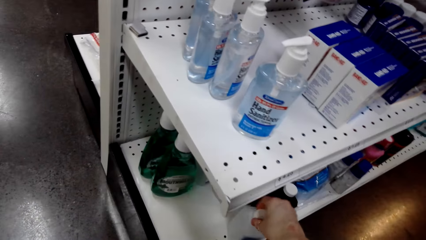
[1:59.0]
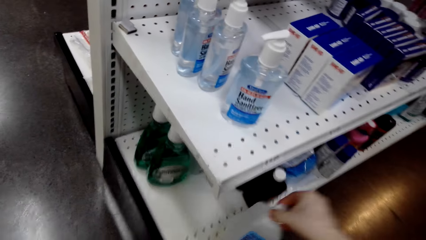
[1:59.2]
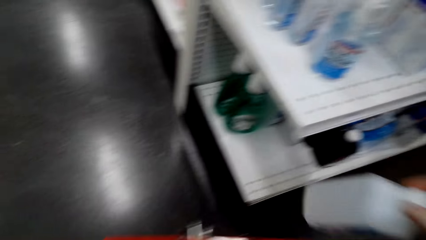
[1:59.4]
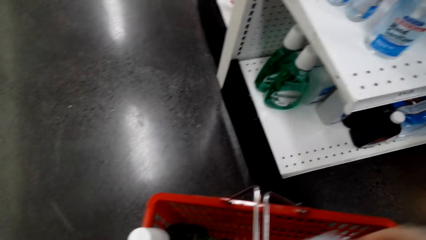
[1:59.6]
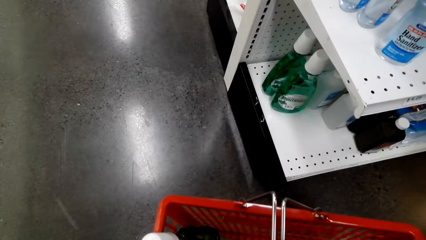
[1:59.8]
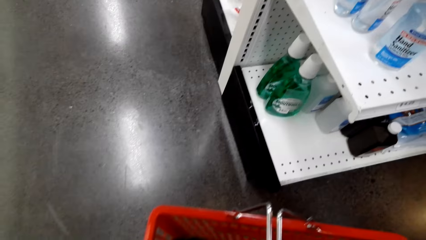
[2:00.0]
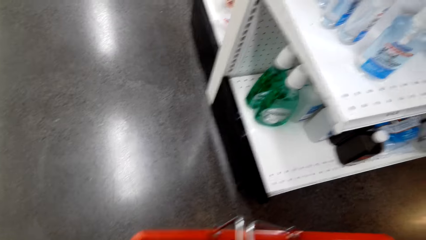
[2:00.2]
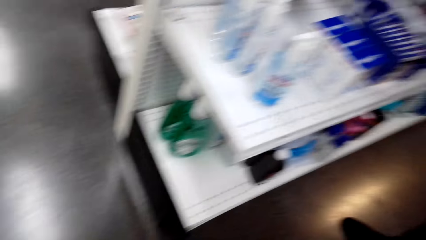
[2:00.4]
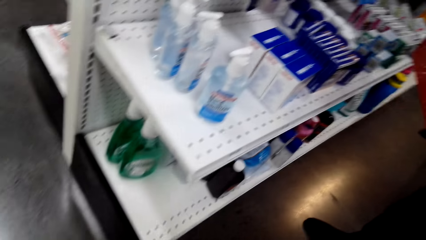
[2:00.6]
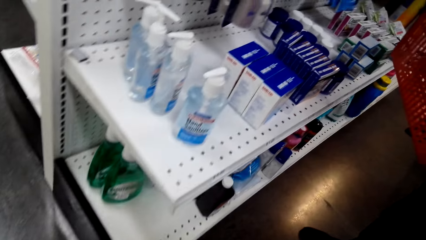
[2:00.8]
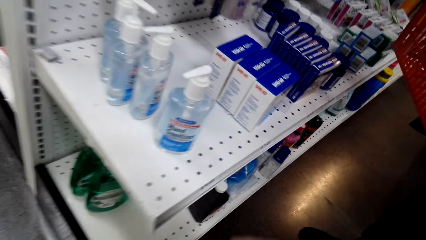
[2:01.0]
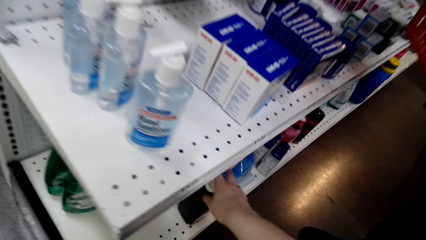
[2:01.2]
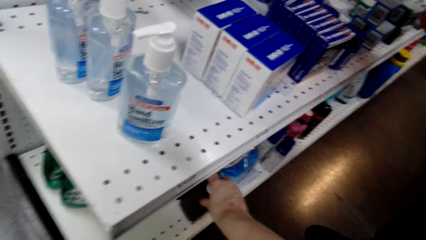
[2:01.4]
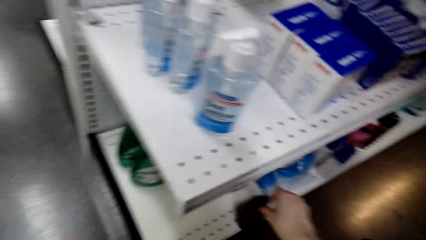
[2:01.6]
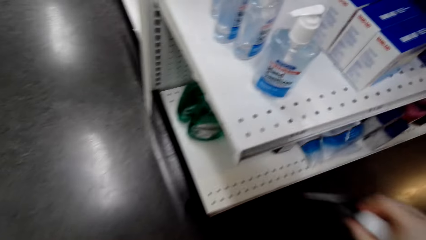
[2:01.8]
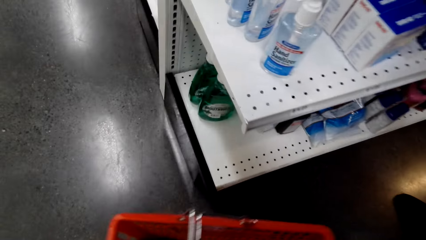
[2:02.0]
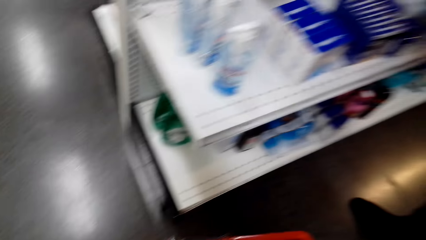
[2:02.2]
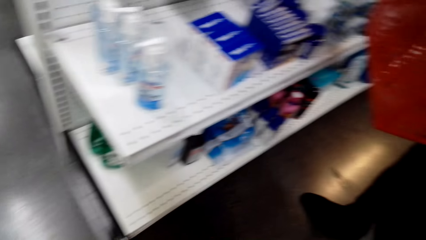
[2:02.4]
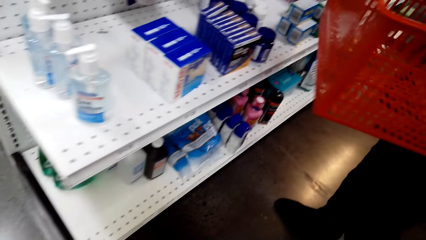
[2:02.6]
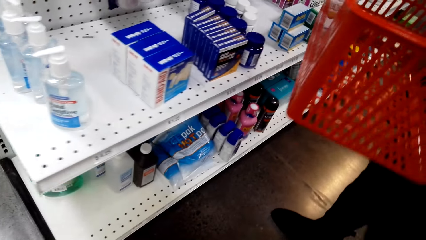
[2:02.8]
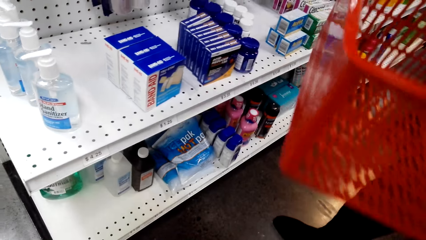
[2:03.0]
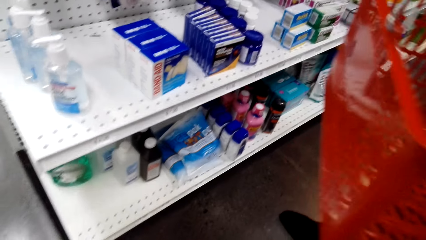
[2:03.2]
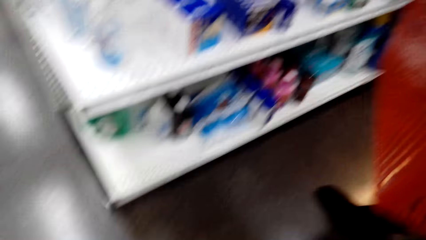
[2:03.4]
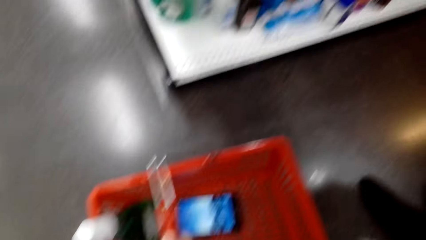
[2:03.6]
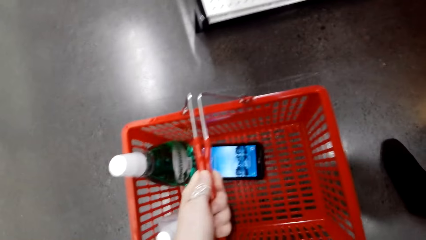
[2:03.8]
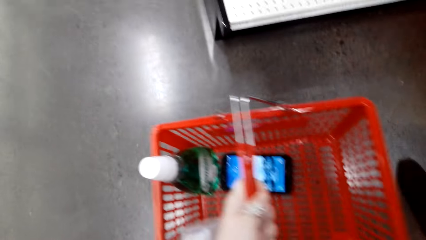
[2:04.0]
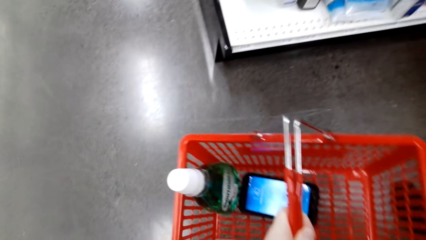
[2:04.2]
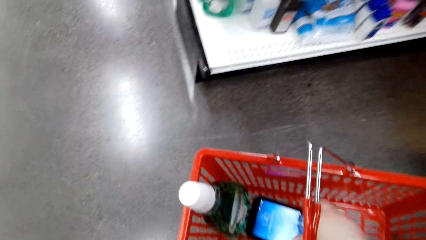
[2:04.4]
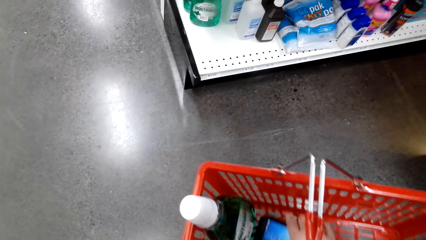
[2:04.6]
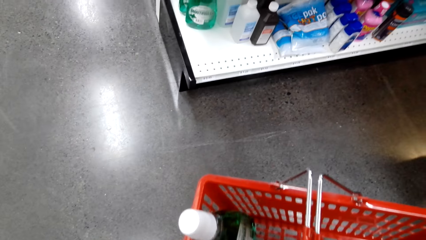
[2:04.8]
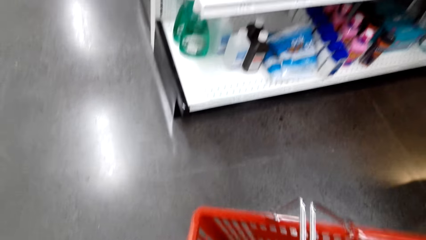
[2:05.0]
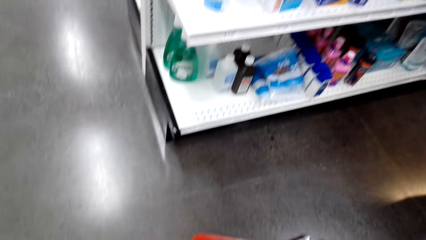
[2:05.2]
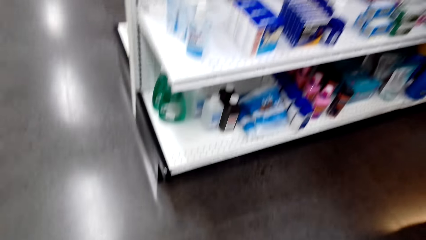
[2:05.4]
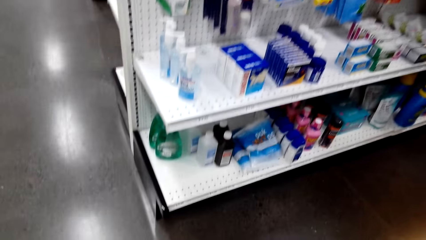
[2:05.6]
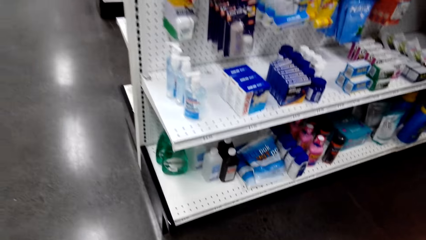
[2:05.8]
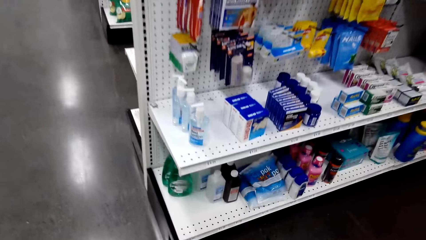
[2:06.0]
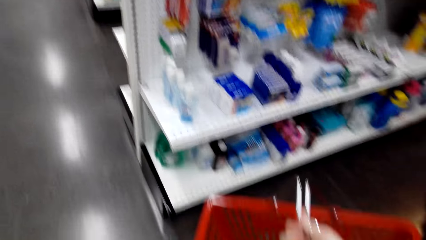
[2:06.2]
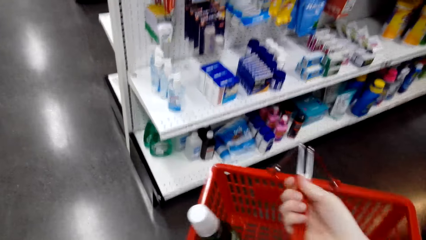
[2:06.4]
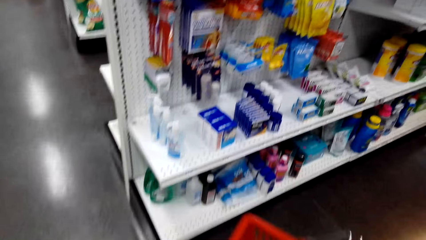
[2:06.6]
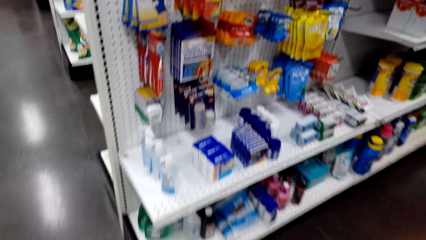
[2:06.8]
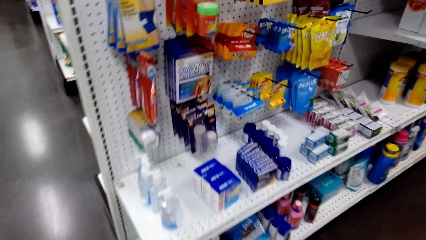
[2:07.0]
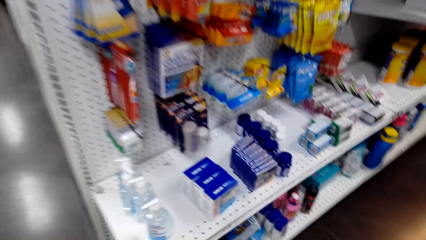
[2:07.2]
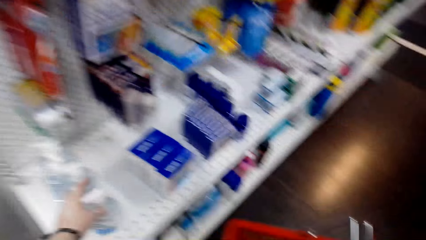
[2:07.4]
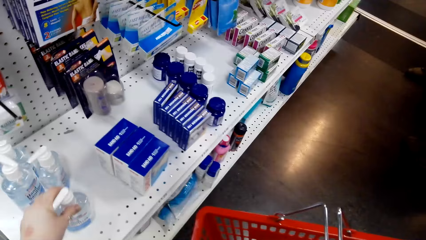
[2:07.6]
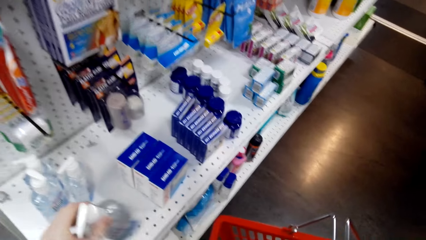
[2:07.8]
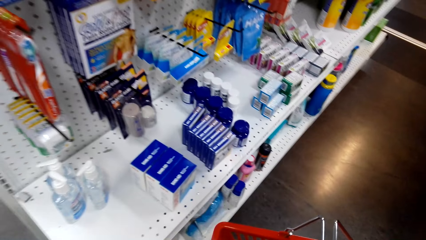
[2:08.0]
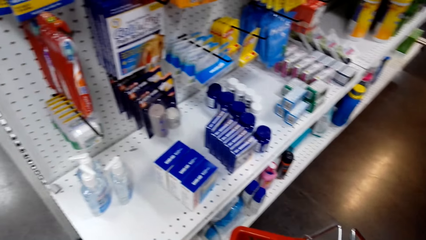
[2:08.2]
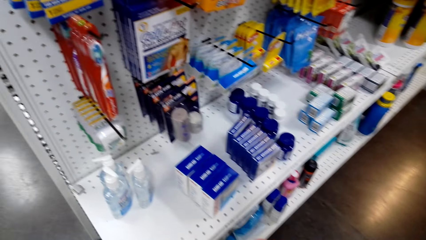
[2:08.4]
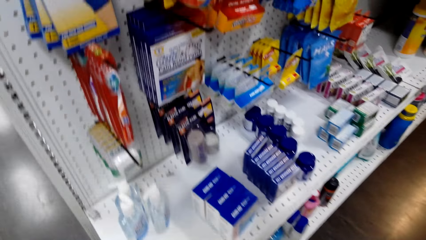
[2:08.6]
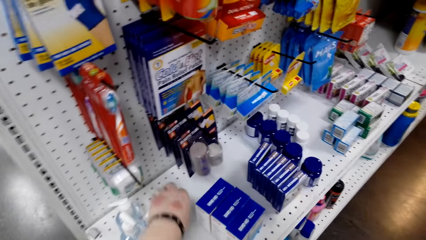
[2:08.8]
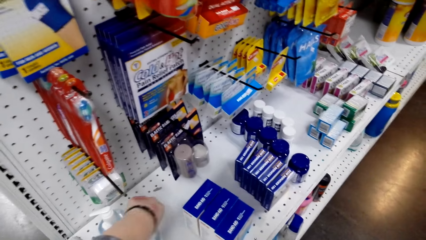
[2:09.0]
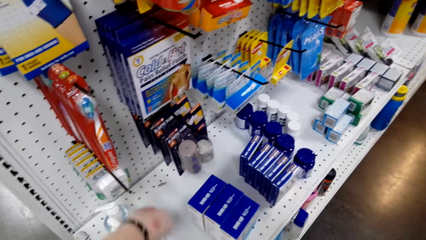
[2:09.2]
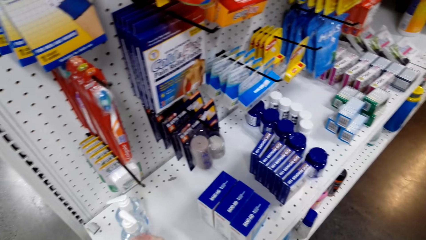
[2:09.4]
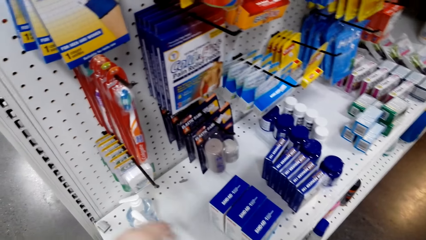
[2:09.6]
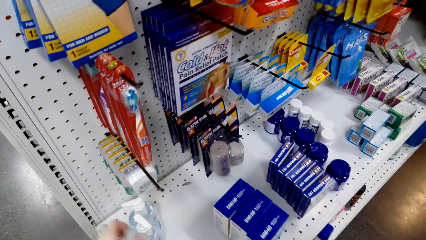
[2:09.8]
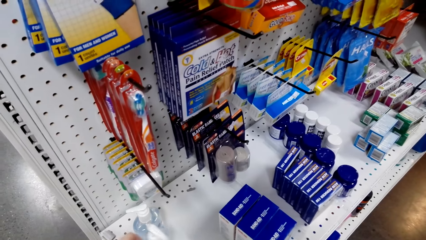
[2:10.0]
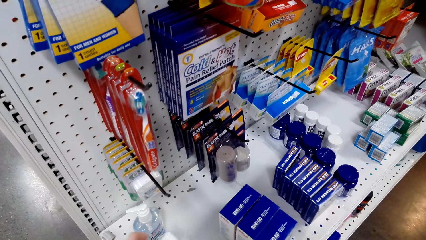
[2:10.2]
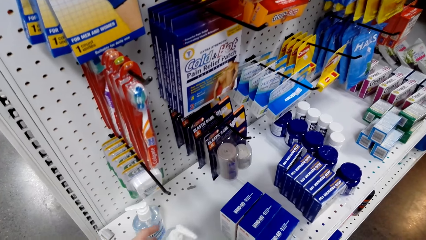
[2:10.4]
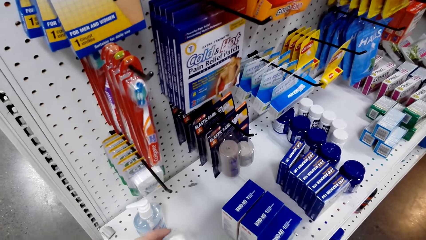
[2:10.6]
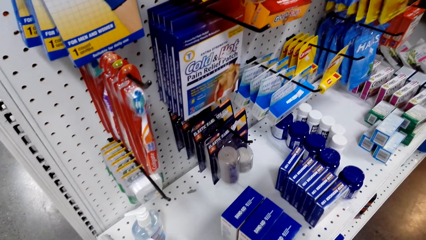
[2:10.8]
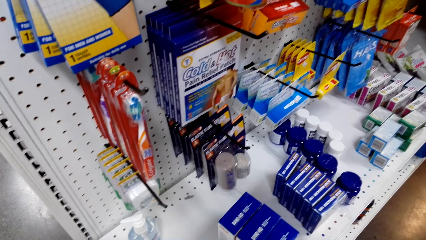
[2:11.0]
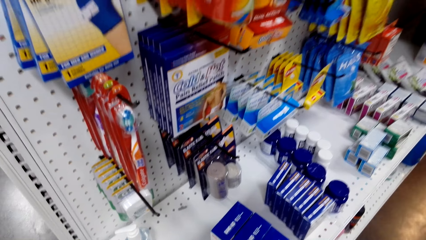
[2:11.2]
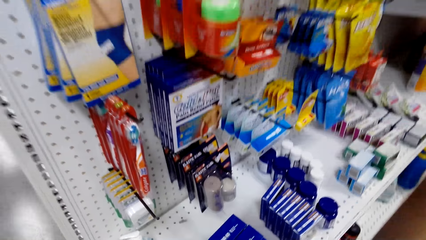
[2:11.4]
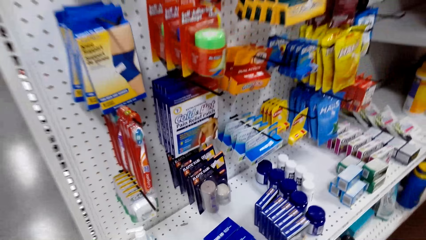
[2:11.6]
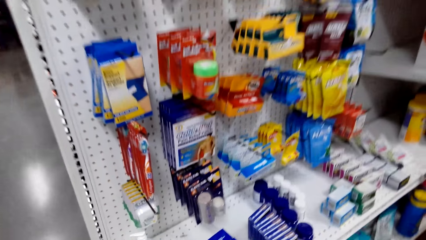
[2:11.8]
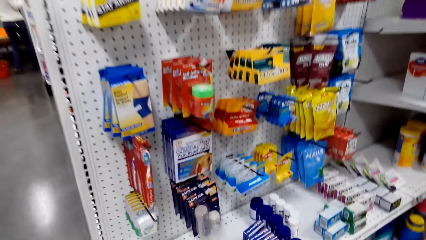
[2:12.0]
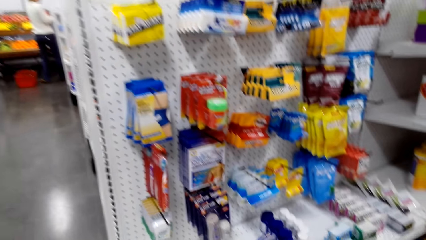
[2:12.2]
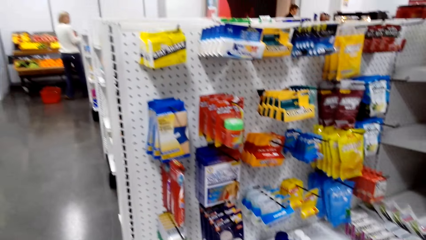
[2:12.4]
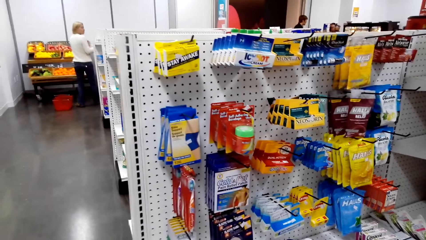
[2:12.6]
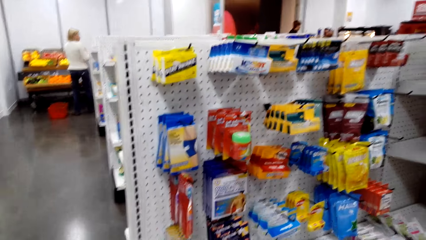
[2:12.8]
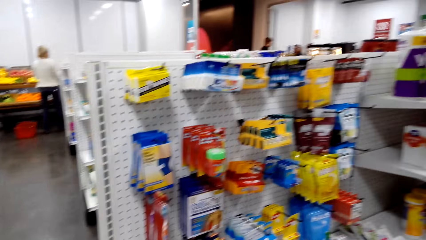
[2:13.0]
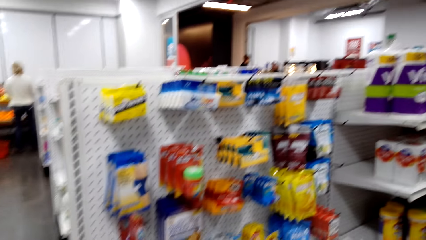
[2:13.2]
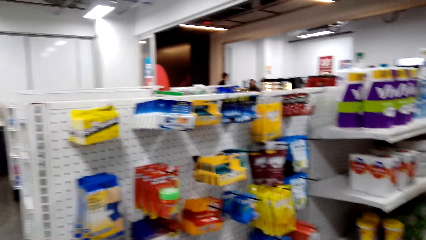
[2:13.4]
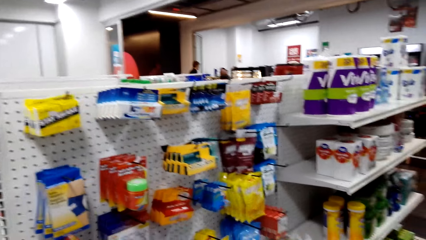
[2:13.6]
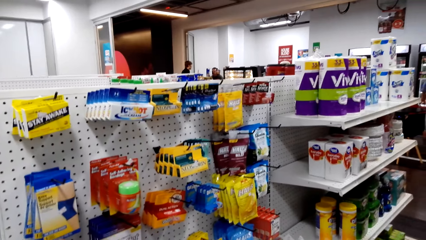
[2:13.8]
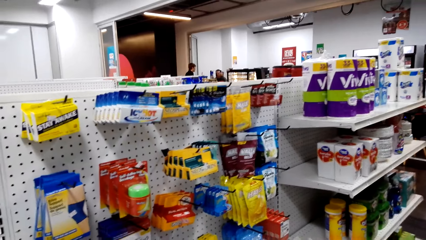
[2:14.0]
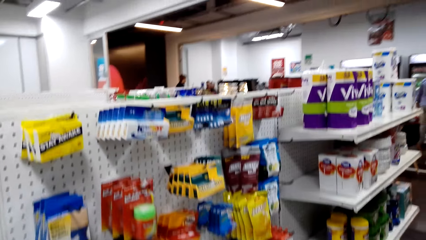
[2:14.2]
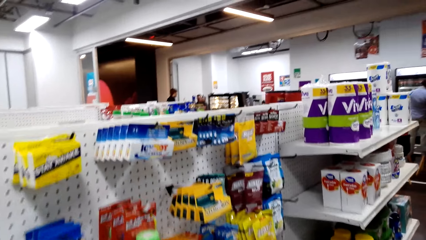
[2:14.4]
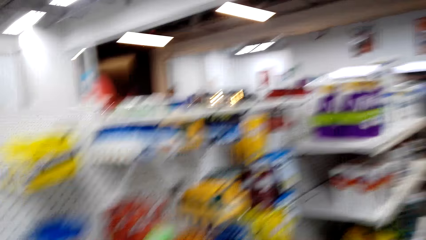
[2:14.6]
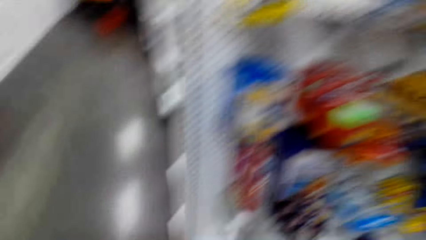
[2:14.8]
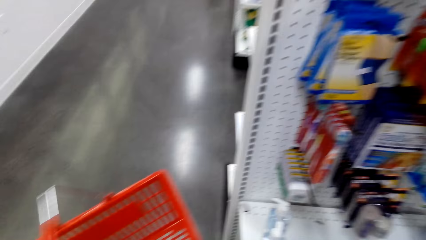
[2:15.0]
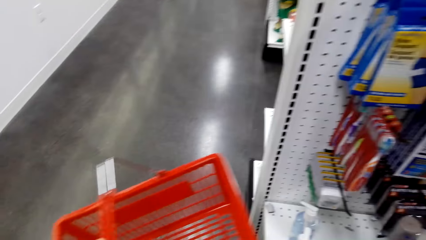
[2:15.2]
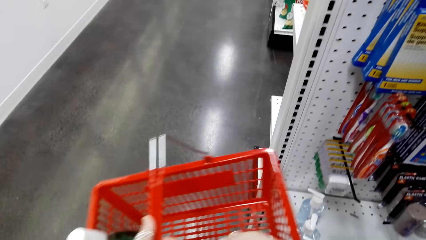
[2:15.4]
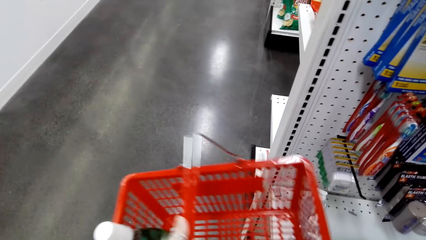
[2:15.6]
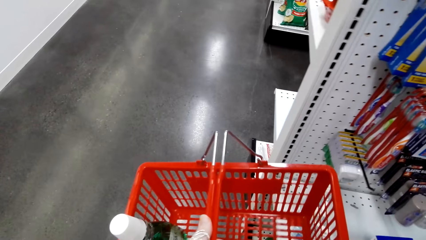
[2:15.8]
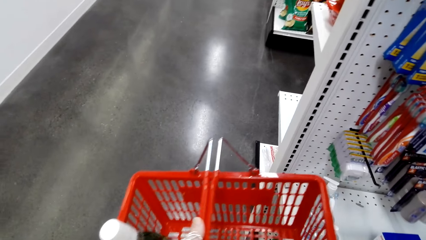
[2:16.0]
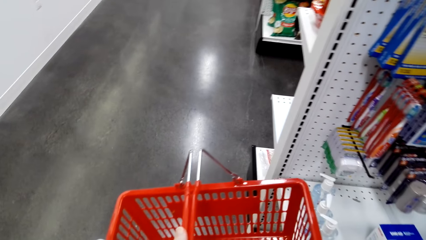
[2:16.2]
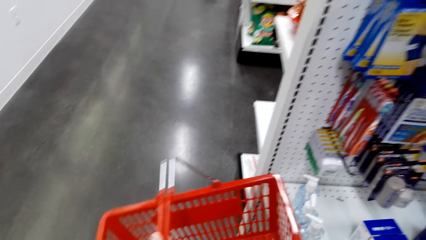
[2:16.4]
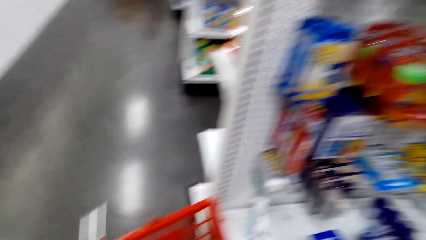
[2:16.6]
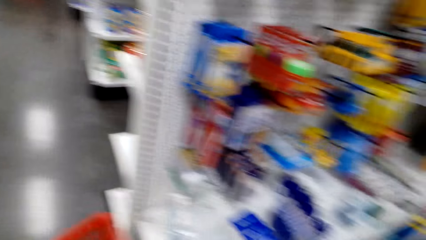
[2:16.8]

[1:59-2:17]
The camera wearer stares around the shop. They pick a phone from the cart. They put something in the cart from the shelf. They pick items from the shelves. They stare at something on the shelf. They stare around the shop.
